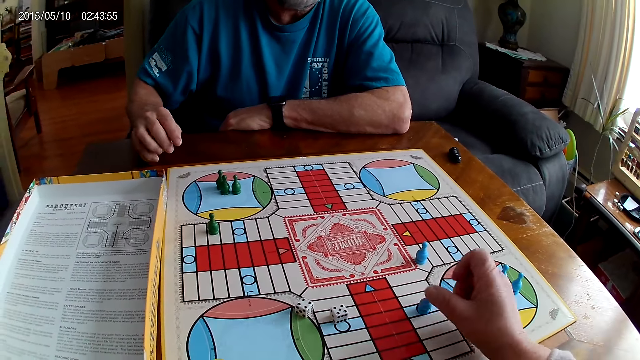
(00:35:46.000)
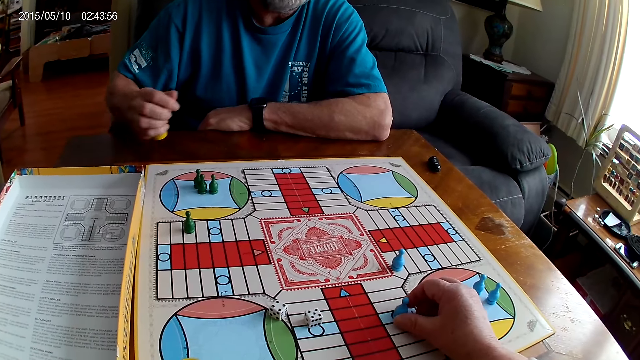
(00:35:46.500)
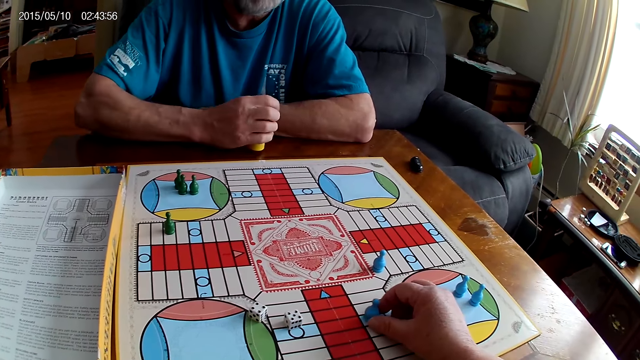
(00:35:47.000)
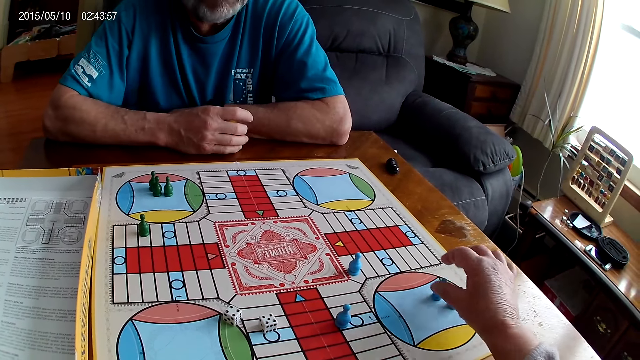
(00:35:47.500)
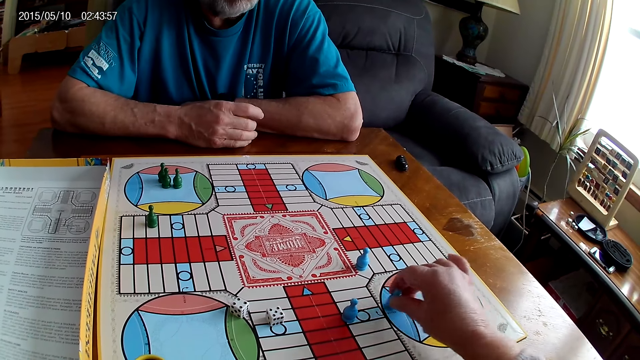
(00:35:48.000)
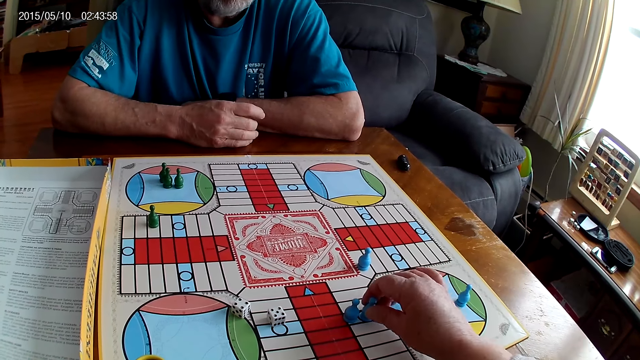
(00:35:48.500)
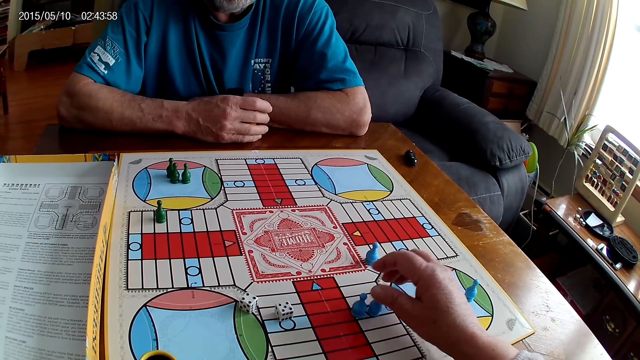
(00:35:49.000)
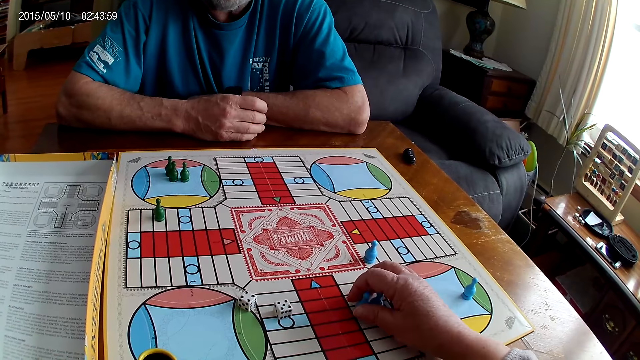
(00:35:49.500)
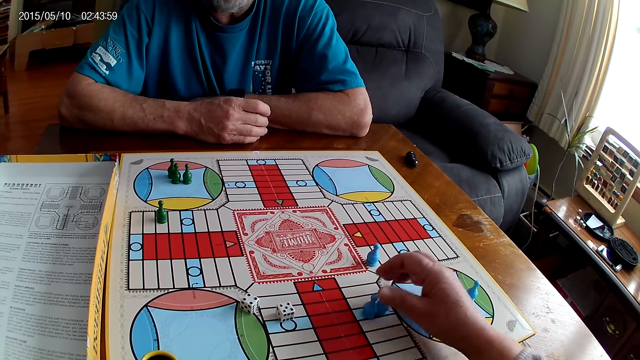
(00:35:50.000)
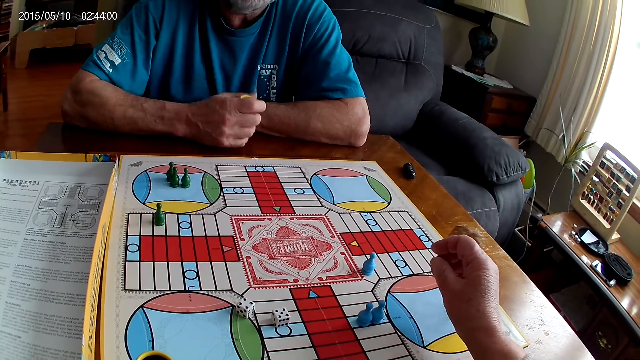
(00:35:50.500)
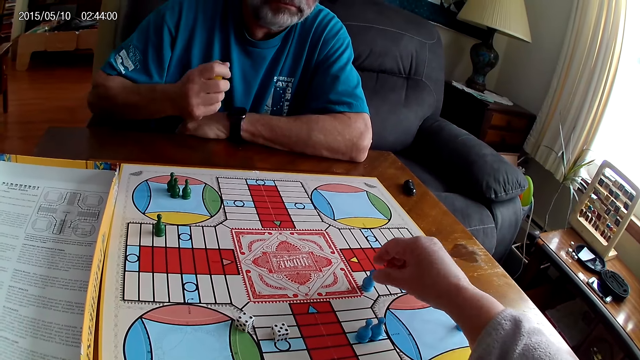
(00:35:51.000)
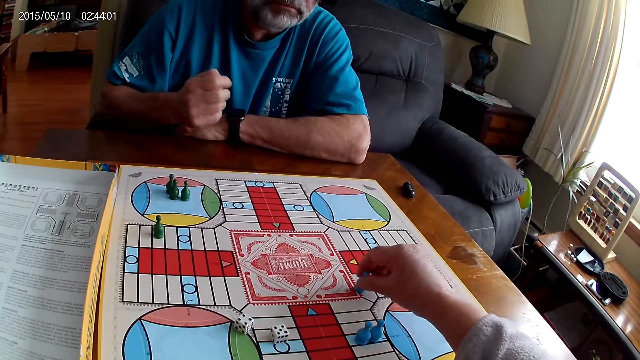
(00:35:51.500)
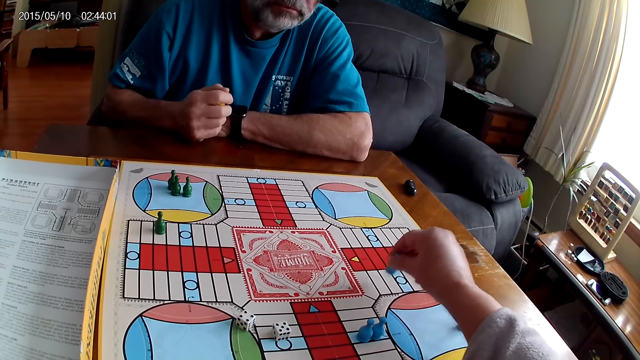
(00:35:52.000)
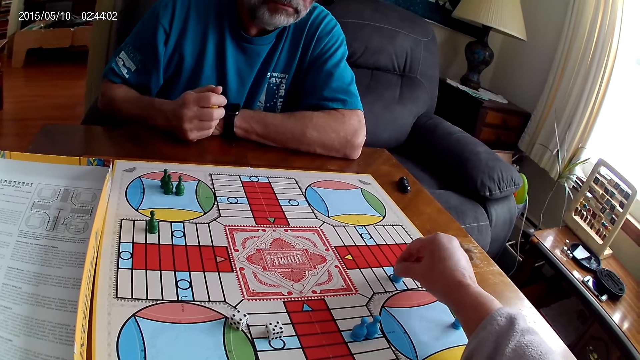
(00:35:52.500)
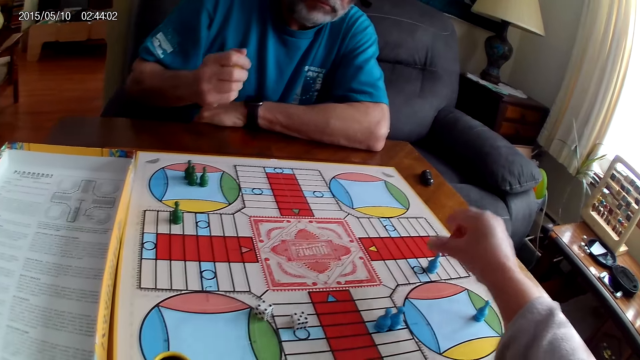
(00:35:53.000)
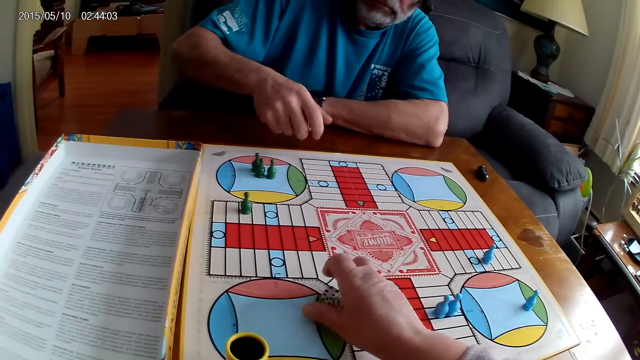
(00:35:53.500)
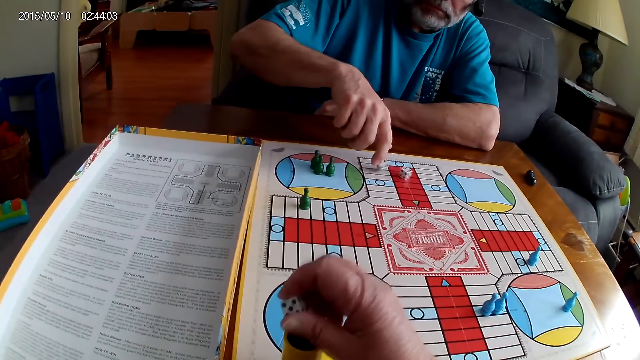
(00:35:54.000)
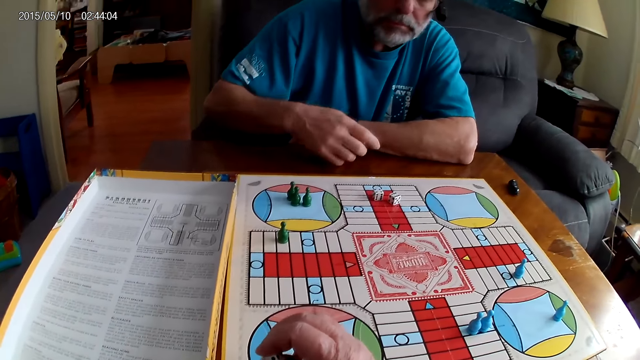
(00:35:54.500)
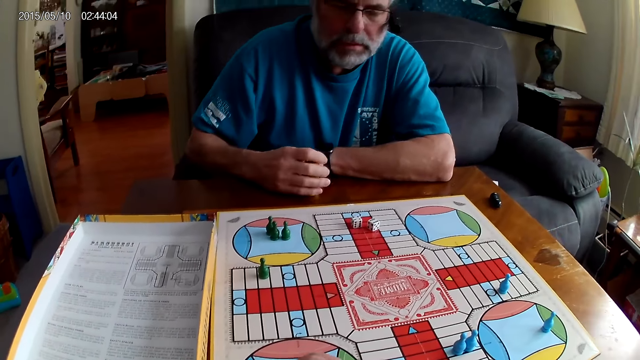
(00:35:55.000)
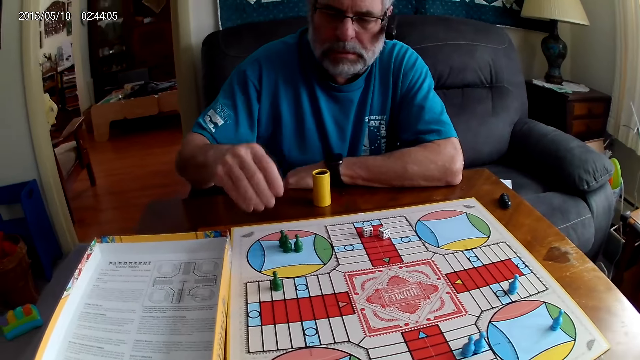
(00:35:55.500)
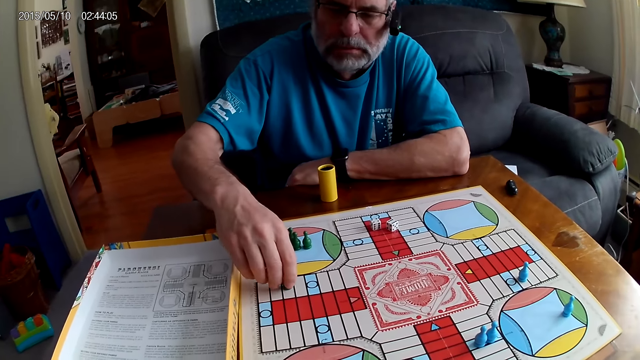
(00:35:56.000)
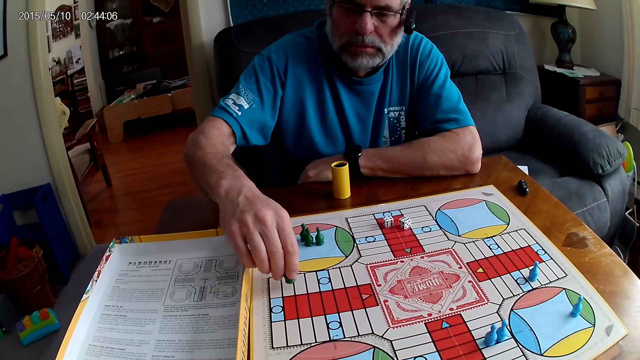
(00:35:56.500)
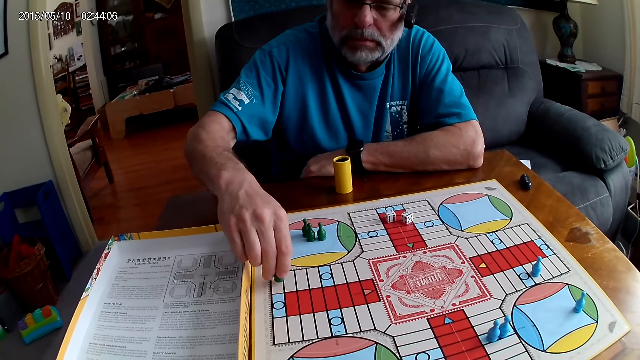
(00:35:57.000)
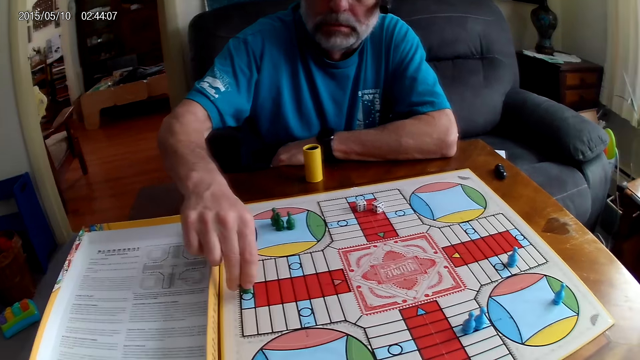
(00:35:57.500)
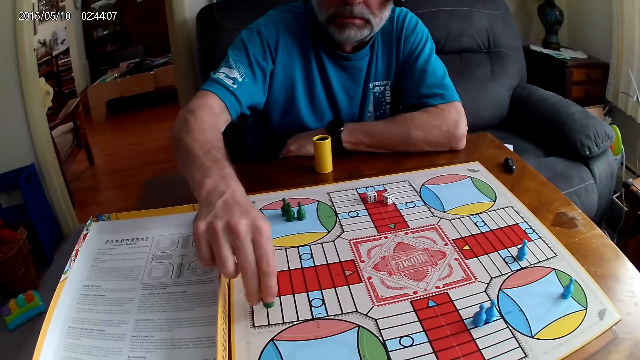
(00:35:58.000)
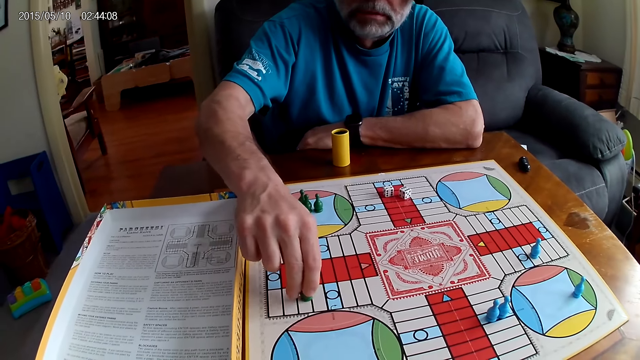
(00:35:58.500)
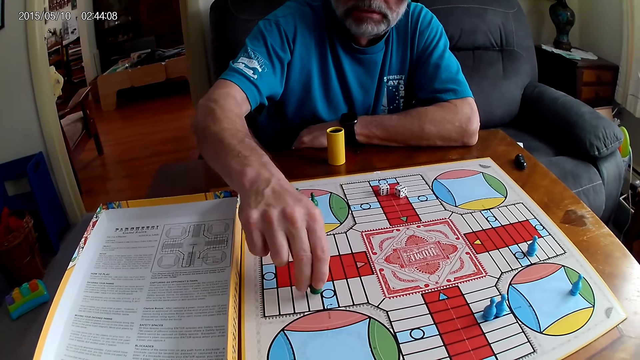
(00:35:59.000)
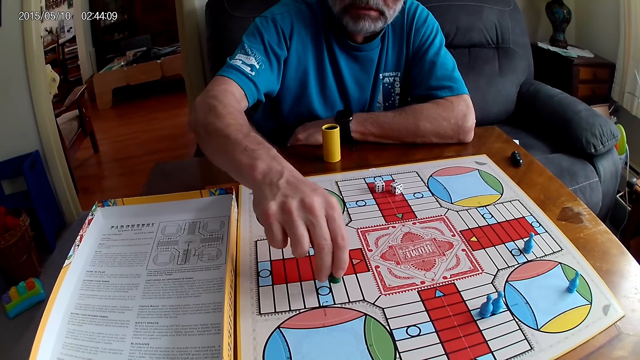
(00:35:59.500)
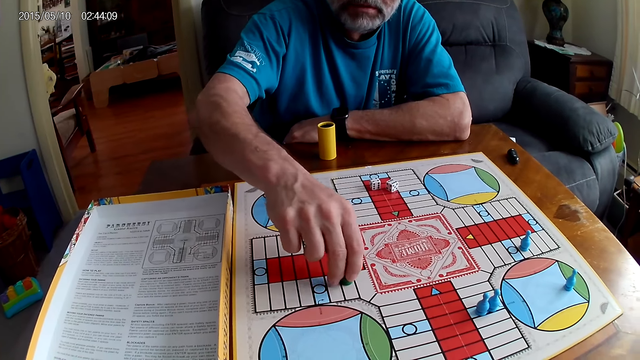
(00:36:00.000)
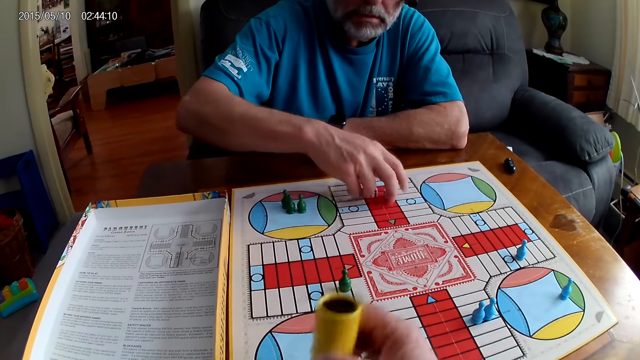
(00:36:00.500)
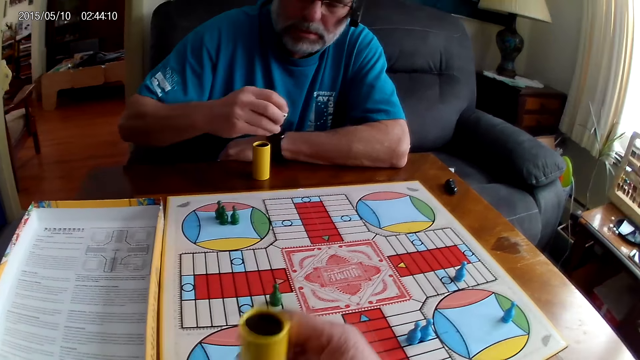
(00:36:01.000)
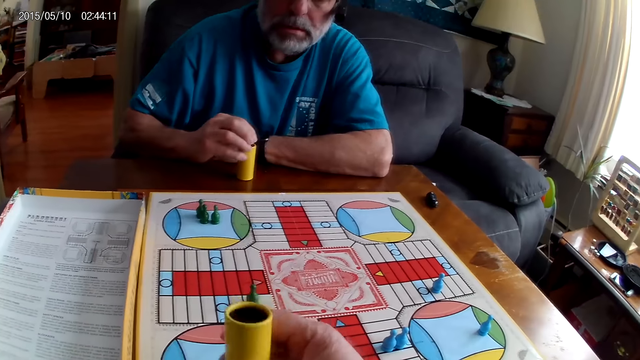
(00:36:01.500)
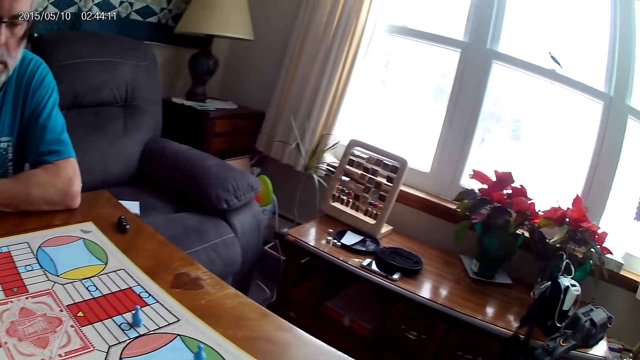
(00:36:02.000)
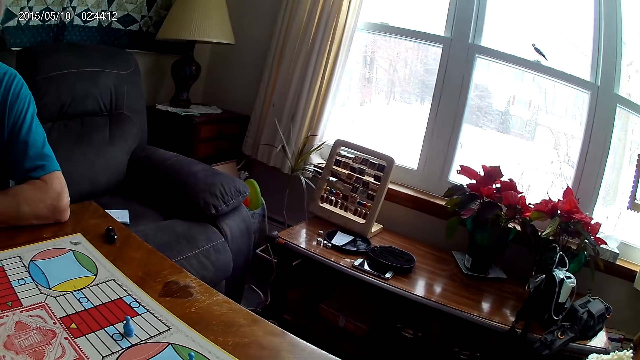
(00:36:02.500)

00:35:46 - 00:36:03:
The camera wearer slightly adjusts a blue pawn on the Ludo board with her right hand. She moves the blue pawn on the Ludo board with her right hand. A man shuffles the dice in a container with his right hand. The camera wearer moves another blue pawn through a cell on the Ludo board with her right hand. The man shakes the dice. The camera wearer picks up the dice on the Ludo board with her right hand. The man pours the dice in the container on the table with his right hand. The camera wearer puts the dice in the dice cup. The man places the dice cup on the table. The man moves a green pawn through some cells on the Ludo board with his right hand. The man picks up the dice on the table with his right hand. The camera wearer shuffles the dice in the container with her right hand. The man puts the dice in the container with his right hand. The camera wearer stares at the window.

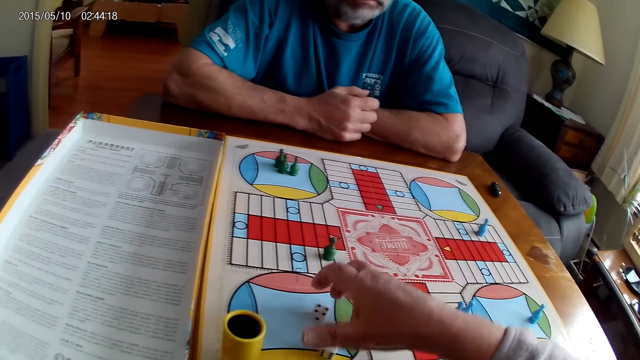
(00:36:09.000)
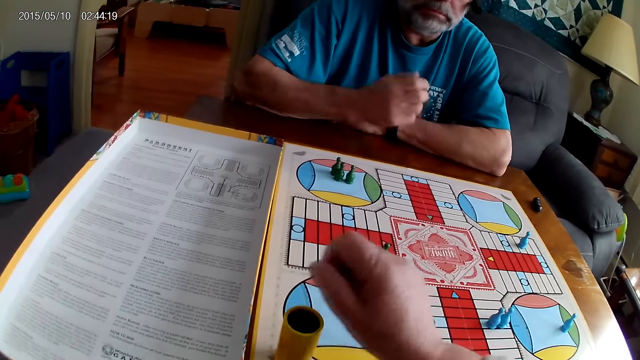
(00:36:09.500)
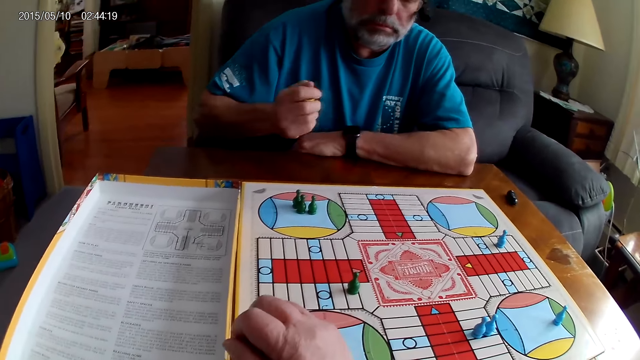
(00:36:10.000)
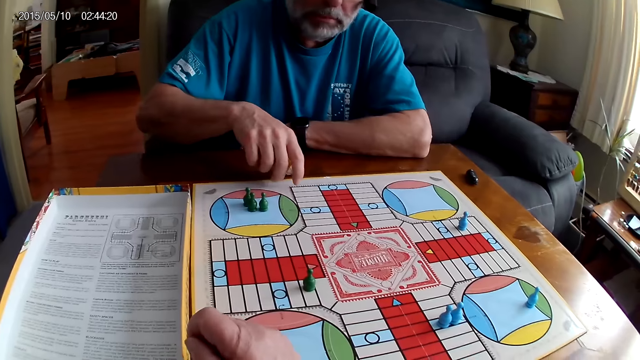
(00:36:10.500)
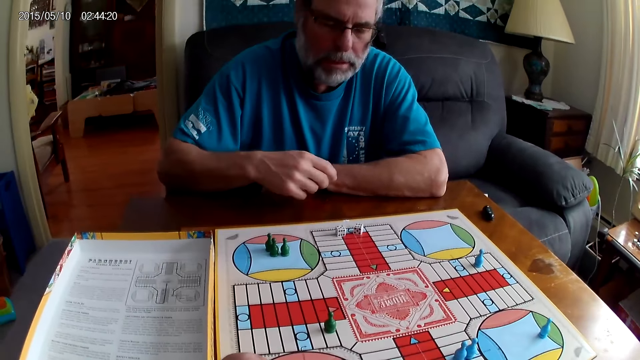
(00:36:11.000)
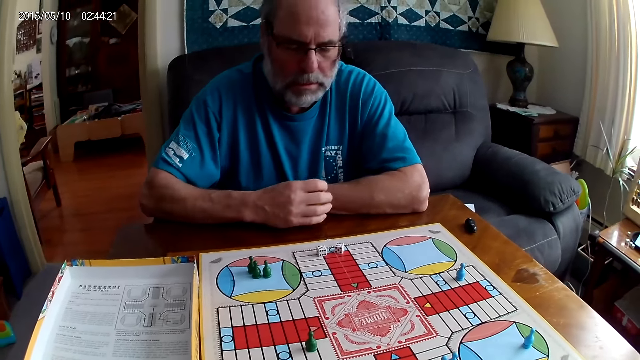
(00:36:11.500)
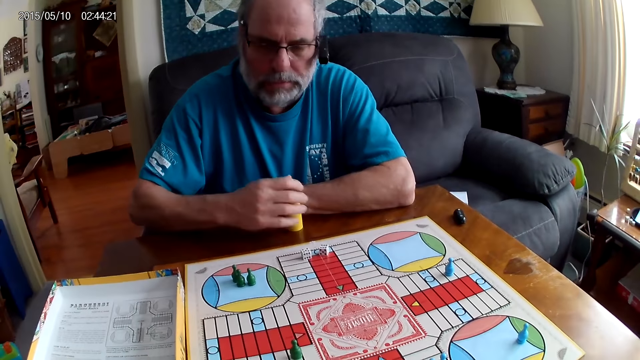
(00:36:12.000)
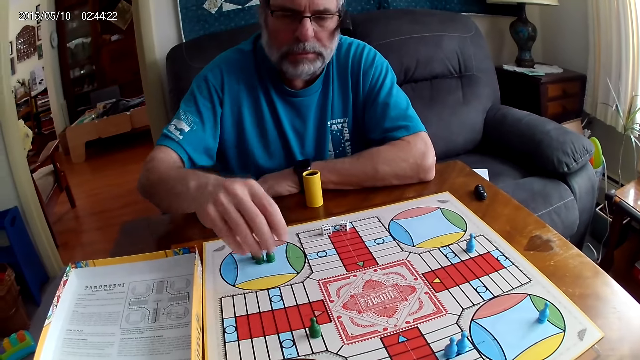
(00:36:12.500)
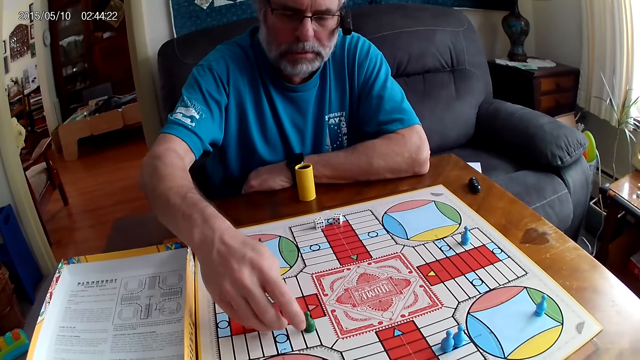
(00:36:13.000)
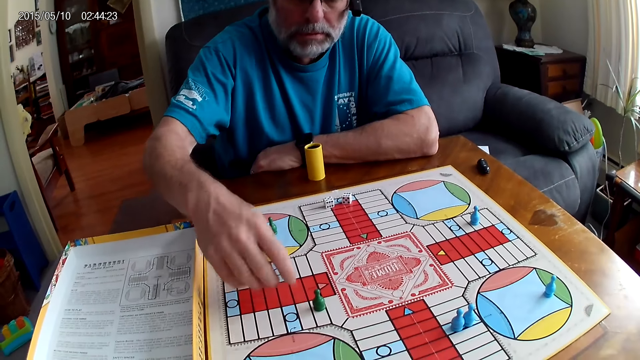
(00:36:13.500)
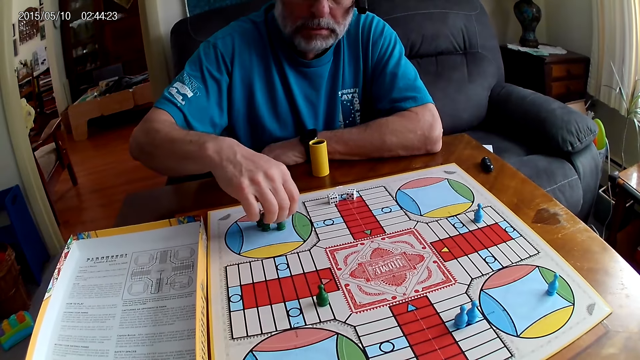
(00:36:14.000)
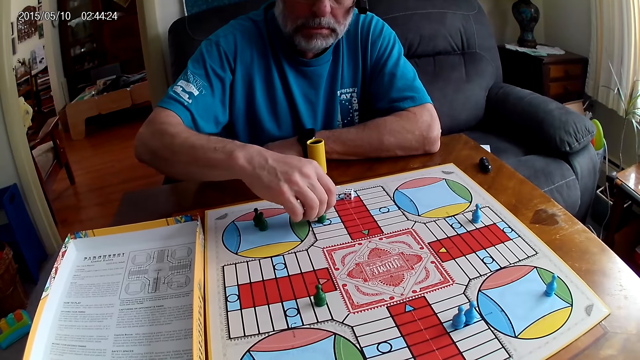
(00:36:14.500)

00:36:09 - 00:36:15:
The camera wearer picks up the dice on the Ludo board with her right hand. A man shuffles the dice in a container with his right hand. The camera wearer puts the dice in the container with her right hand. The man pours the dice in the container on the table with his right hand. The man lays the dice cup on the table and moves a green pawn on the Ludo board with his right hand.
